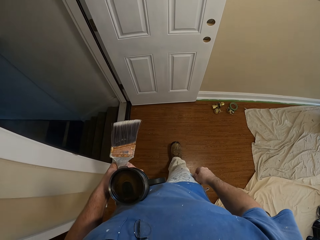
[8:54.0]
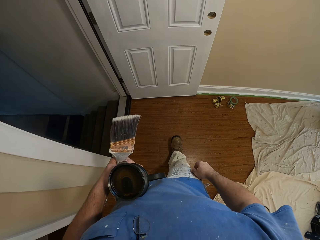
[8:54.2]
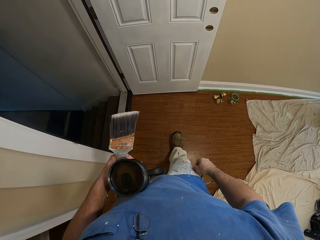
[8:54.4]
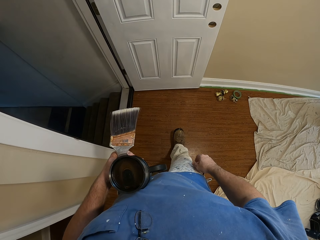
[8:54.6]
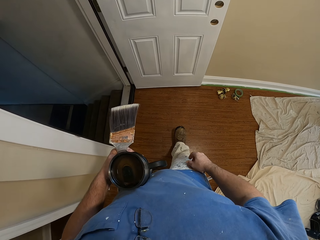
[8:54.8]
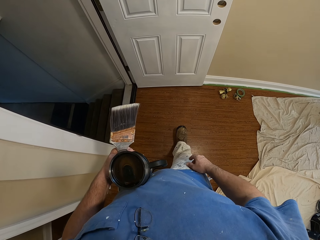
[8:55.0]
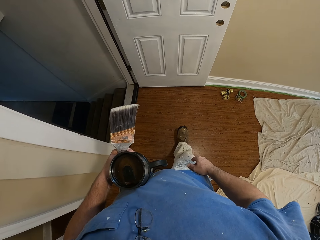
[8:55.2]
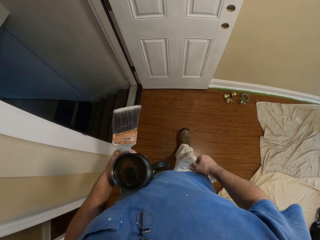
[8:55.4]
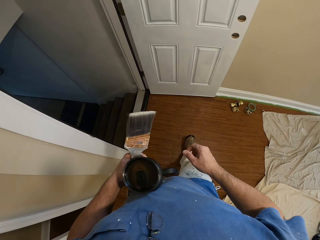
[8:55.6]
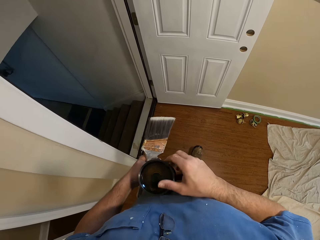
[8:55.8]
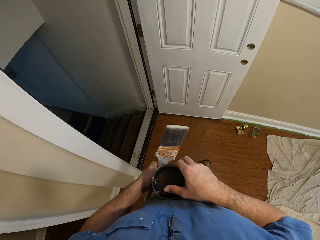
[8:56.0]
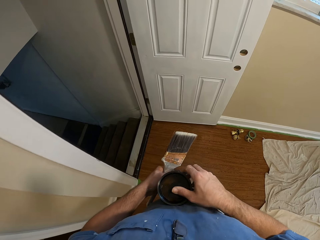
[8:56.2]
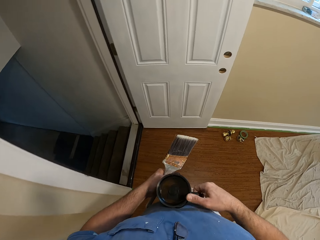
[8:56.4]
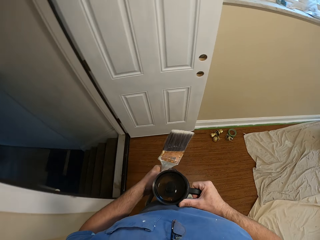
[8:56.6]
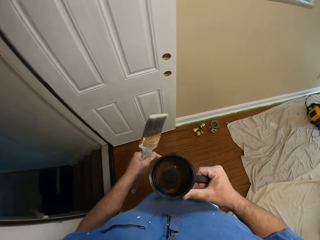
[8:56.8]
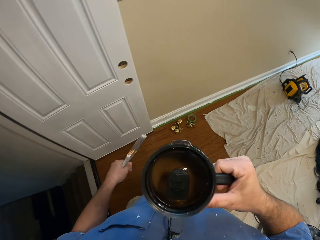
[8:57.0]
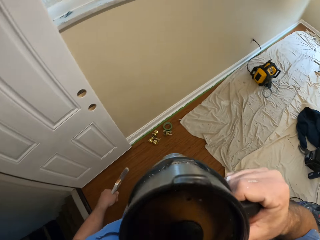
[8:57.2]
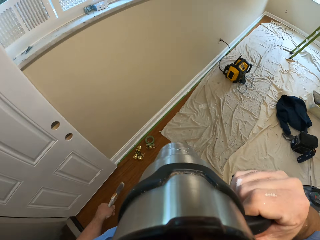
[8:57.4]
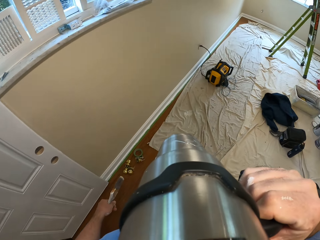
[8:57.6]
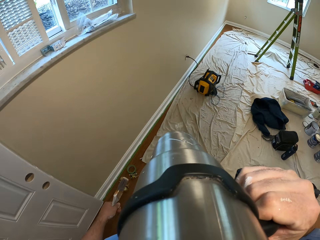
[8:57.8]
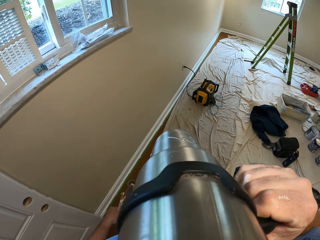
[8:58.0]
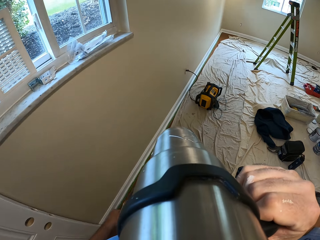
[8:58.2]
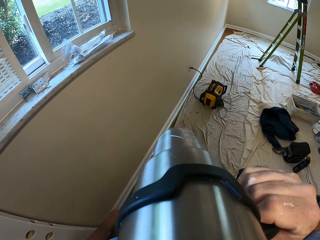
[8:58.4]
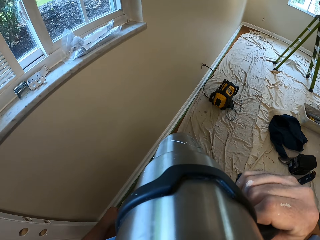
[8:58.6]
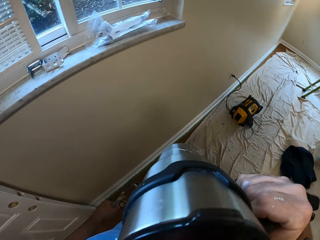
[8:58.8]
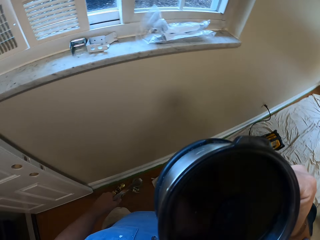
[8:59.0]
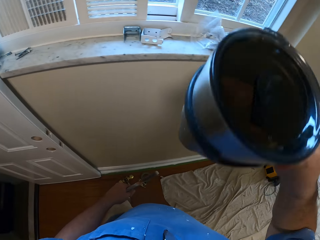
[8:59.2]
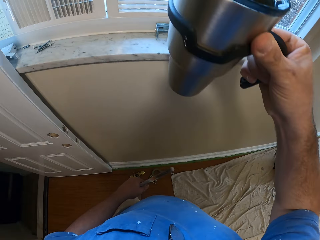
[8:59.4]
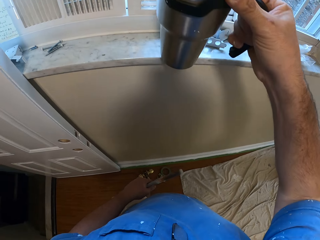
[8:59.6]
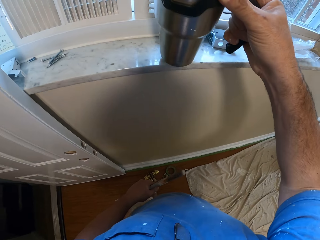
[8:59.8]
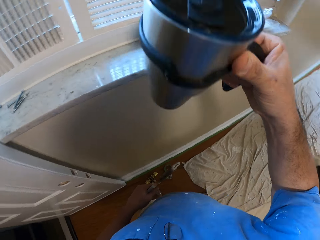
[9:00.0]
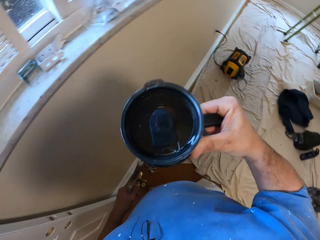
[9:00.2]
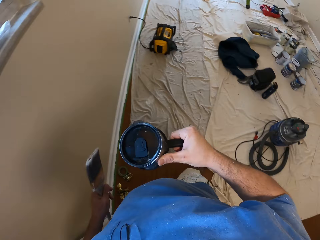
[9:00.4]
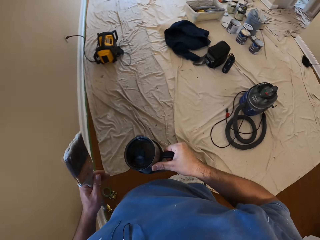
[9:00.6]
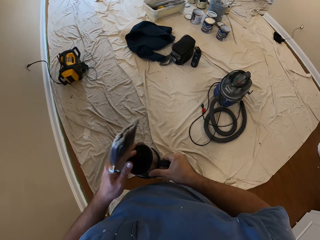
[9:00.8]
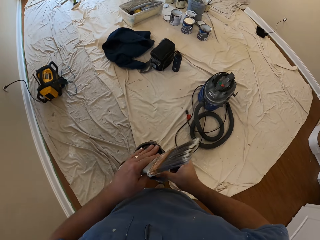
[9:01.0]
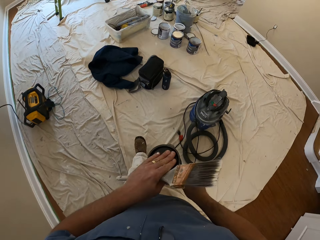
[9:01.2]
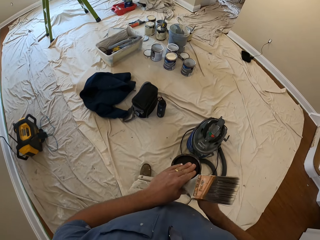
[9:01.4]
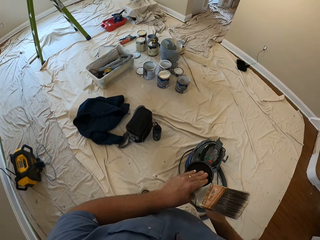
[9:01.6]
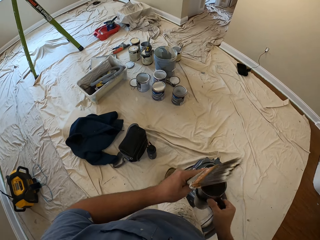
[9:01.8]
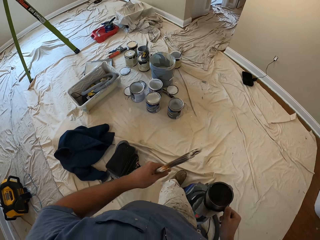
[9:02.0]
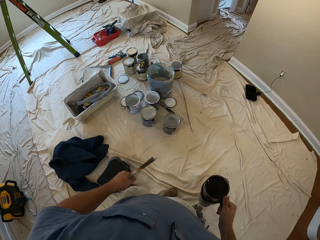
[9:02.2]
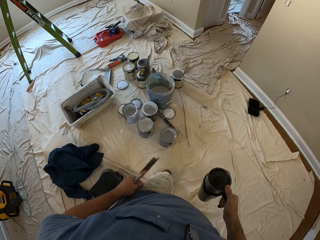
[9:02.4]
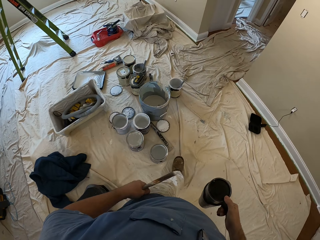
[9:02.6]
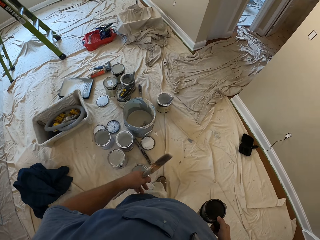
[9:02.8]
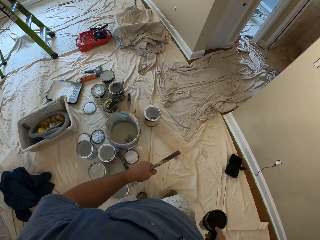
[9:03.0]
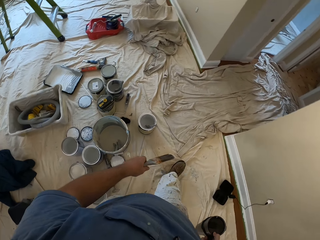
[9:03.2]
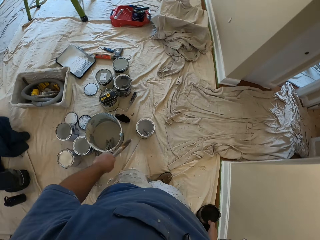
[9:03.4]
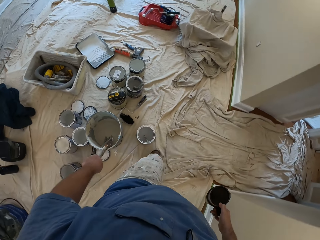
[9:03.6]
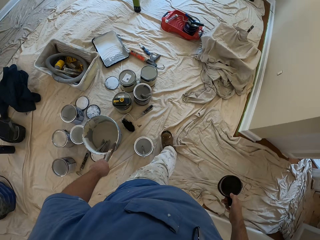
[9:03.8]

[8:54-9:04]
The camera wearer passes the jug to his right hand. He drinks a coffee from the jug. He raises the jug. He covers the jug with his left hand. He walks towards the paint cans on the floor.

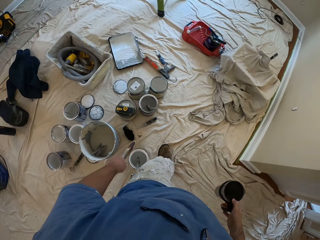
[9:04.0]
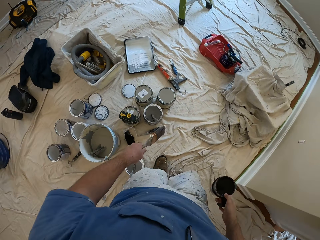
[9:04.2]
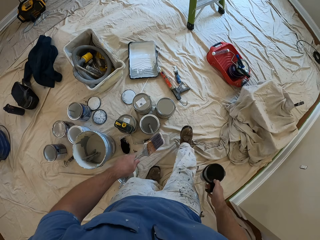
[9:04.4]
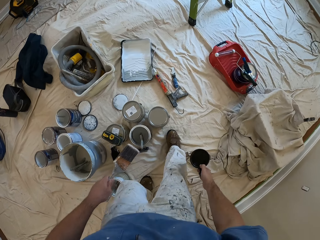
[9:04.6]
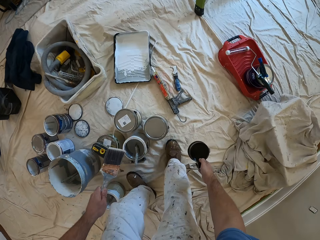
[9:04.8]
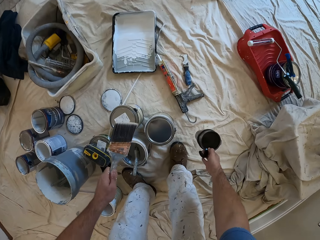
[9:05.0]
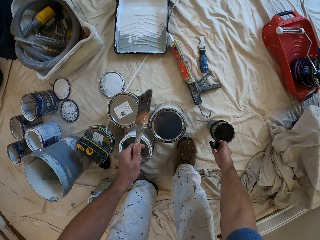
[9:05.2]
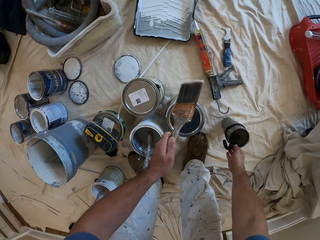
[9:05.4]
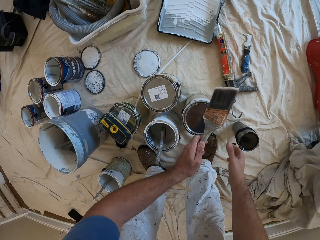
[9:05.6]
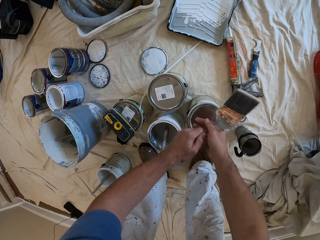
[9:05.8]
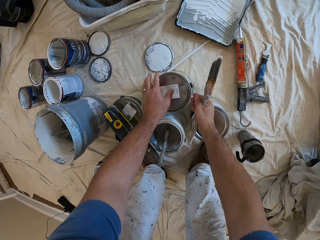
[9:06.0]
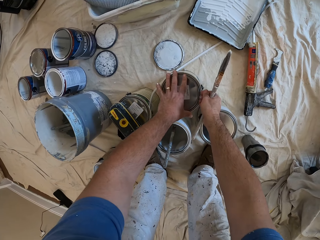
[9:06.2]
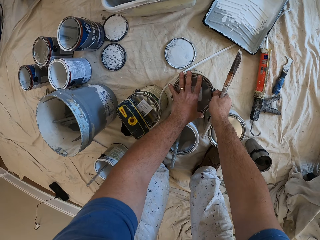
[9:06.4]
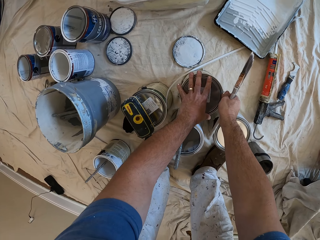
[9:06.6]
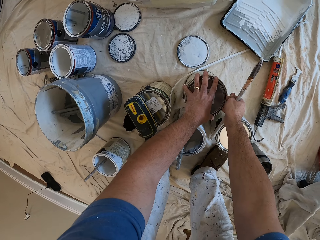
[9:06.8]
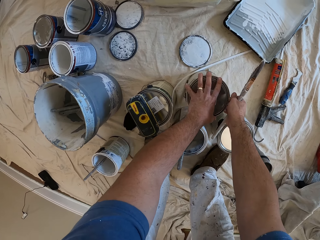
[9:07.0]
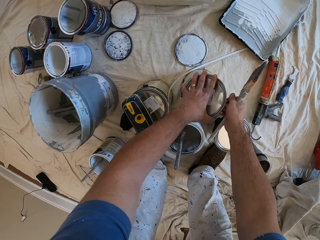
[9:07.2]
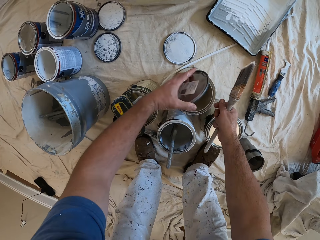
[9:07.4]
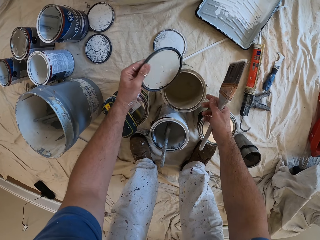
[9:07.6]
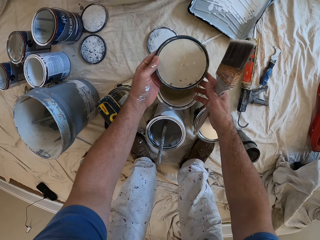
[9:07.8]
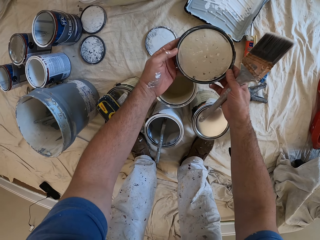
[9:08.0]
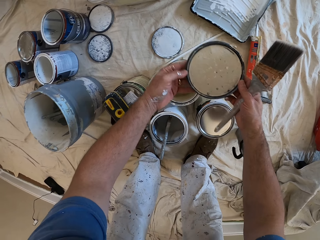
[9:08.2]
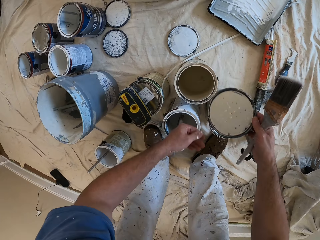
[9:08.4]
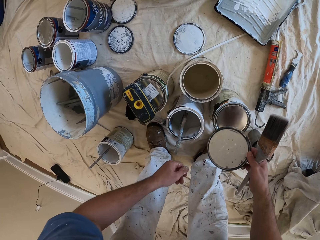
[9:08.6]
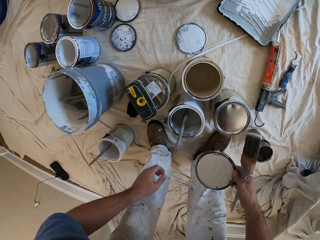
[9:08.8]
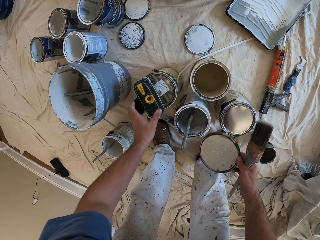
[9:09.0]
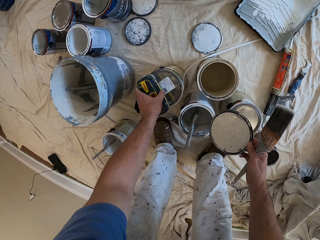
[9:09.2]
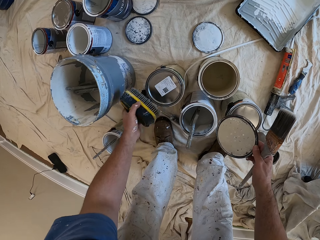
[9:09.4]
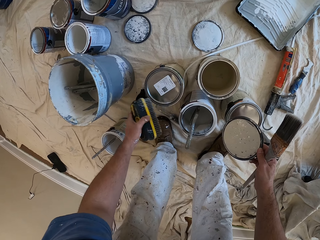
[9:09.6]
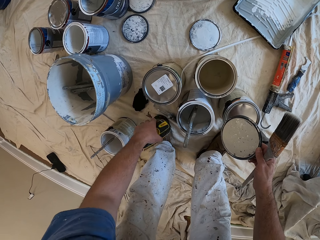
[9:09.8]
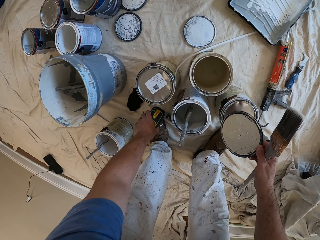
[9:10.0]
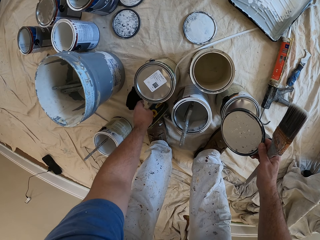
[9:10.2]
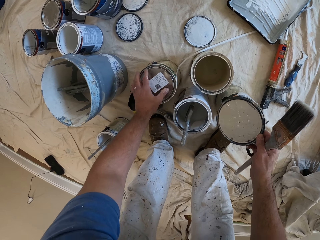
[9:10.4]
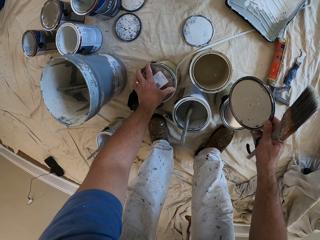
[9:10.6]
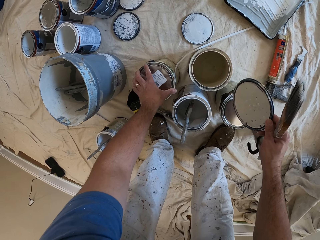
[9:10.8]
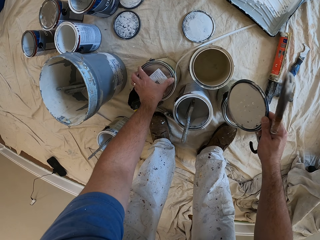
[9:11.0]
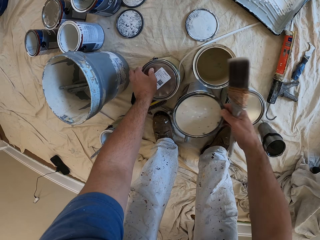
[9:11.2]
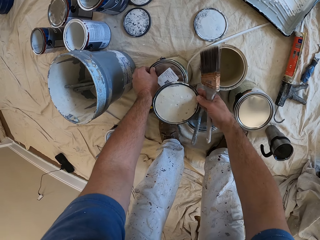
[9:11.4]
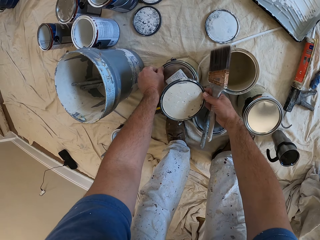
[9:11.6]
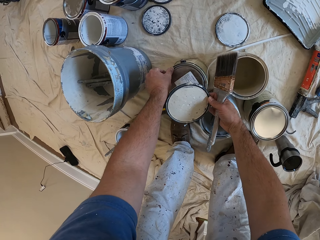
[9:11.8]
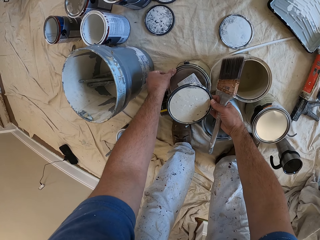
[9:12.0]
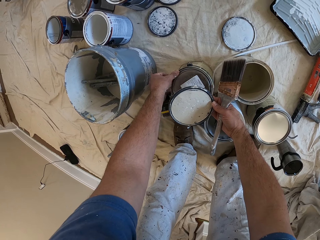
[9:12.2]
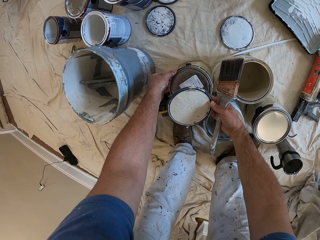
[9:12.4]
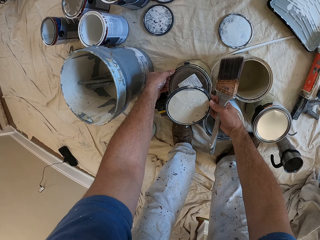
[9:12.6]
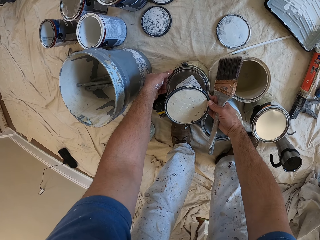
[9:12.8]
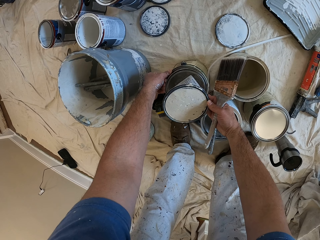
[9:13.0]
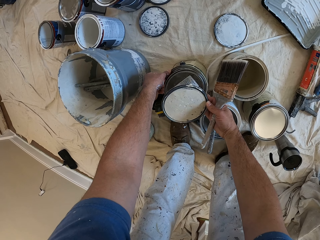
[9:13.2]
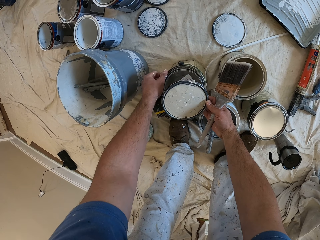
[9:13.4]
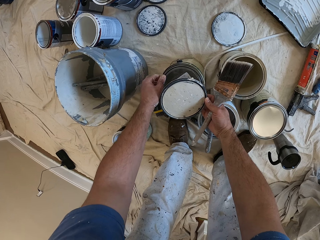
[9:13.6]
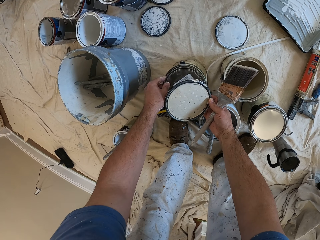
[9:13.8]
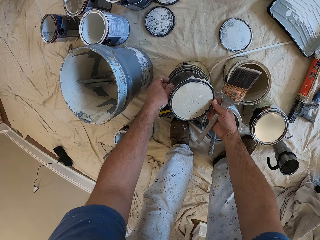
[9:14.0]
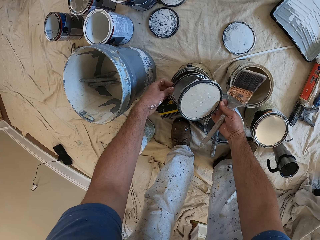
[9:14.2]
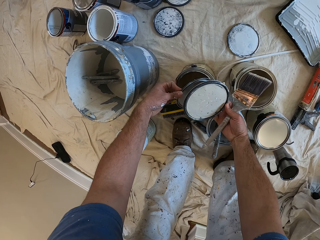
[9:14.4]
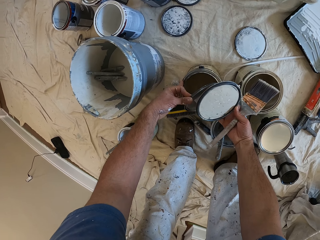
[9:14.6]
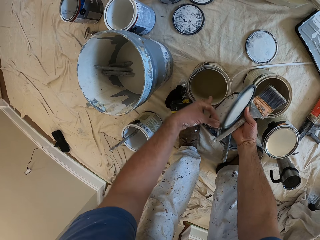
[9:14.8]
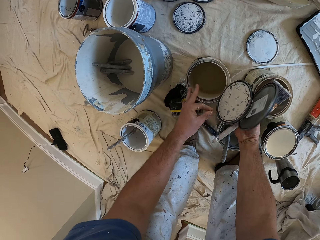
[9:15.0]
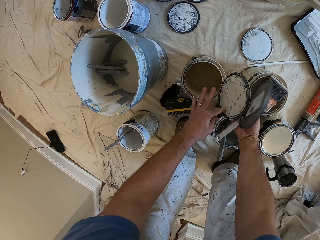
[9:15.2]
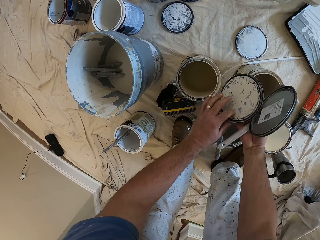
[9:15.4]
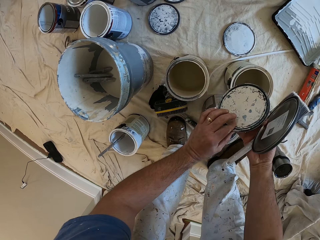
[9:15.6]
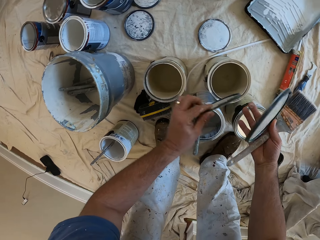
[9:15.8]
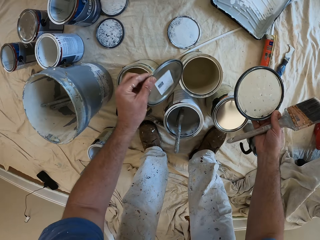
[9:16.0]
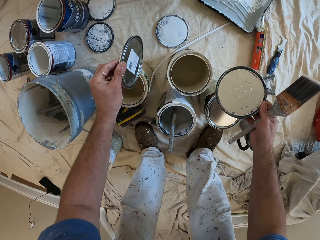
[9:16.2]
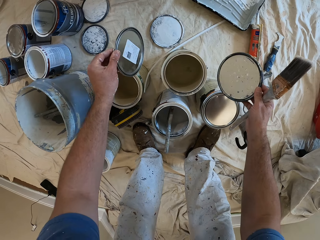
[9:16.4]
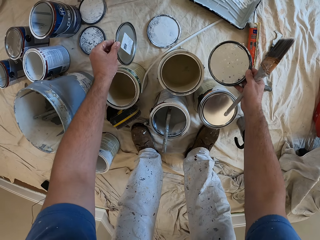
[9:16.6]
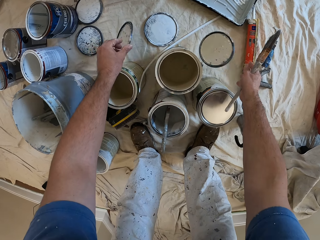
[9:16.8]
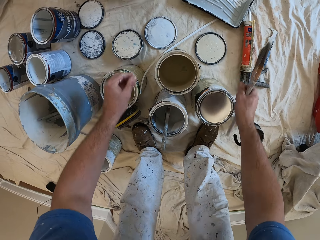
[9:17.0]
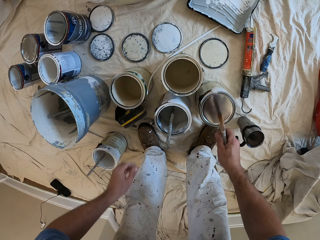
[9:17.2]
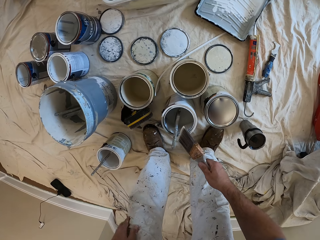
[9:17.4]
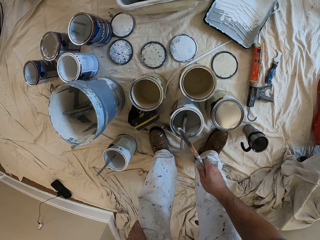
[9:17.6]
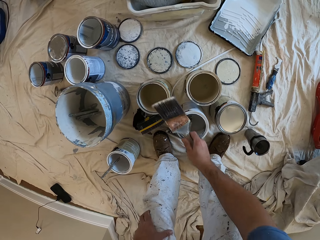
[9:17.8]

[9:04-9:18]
The camera wearer drops the jug on the floor. He passes the brush to his right hand. He opens two paint buckets or cans. He passes the can lid to his right hand. He picks up the cleaner on the can. He drops the cleaner on the floor. He holds a paint can. He flaps the lid of the can. He opens the paint can. He picks up the paint can cover with his left hand. He drops the paint can covers in both hands on the floor.
